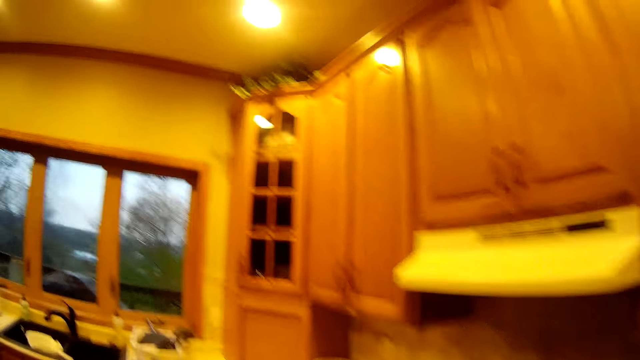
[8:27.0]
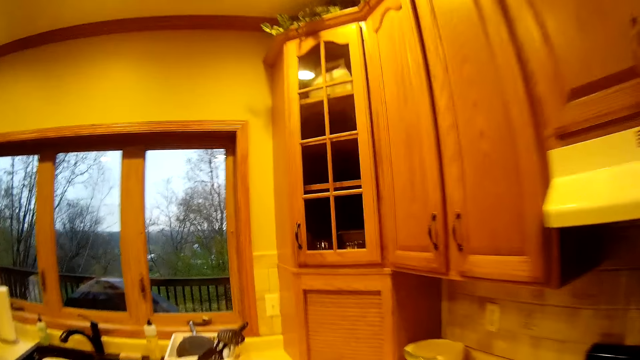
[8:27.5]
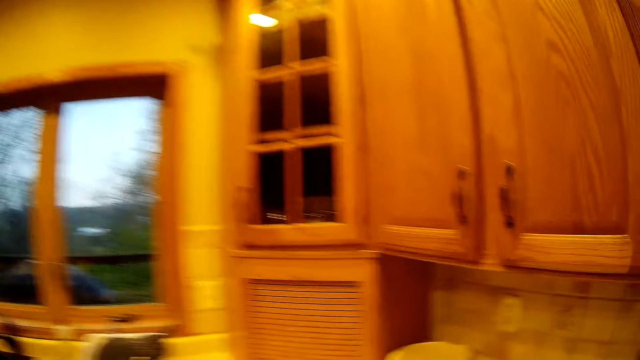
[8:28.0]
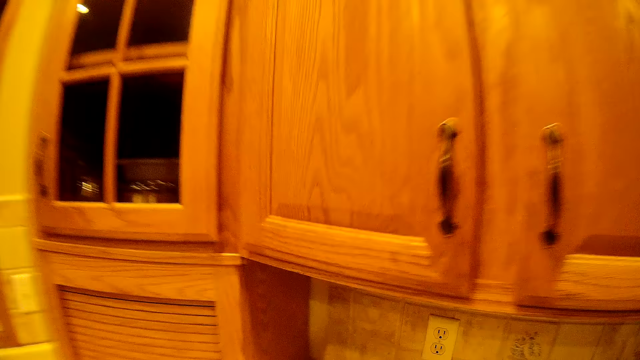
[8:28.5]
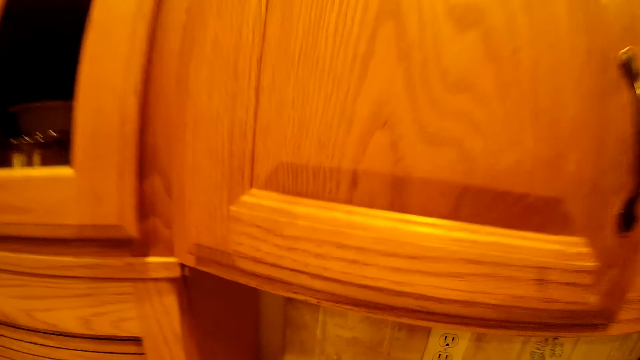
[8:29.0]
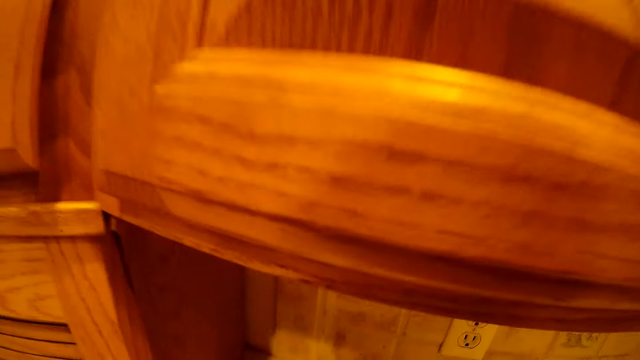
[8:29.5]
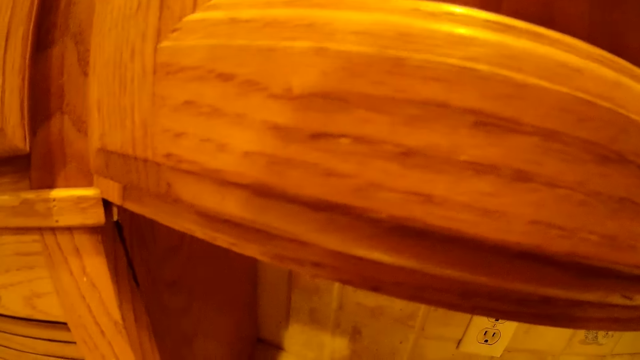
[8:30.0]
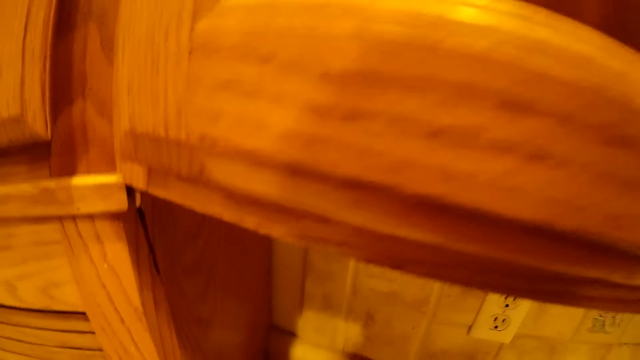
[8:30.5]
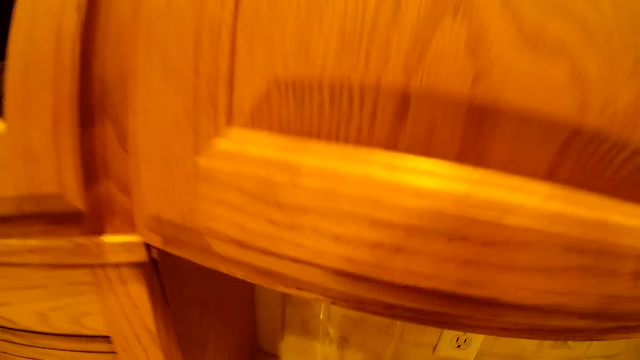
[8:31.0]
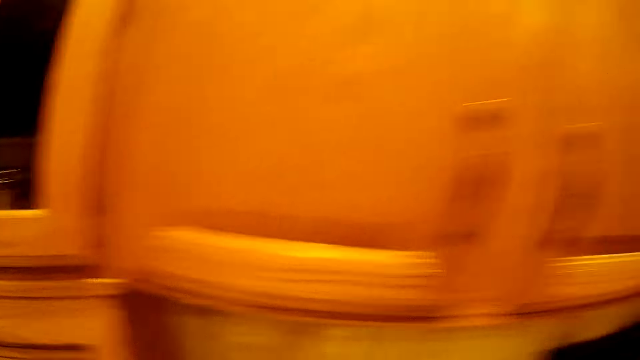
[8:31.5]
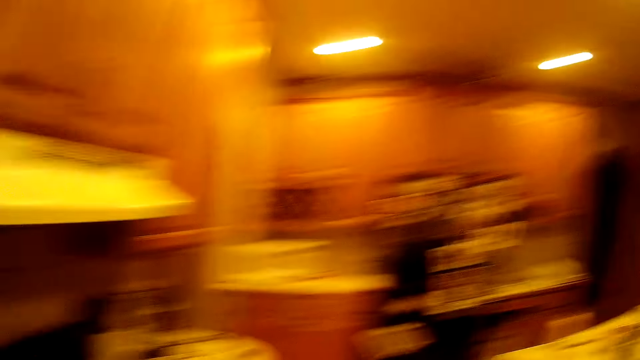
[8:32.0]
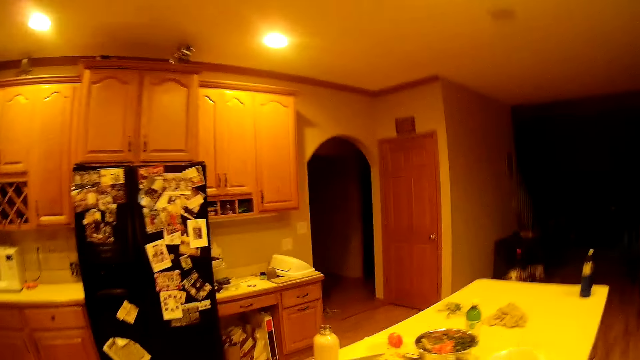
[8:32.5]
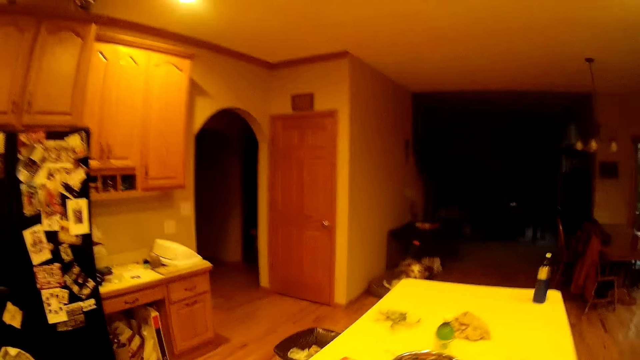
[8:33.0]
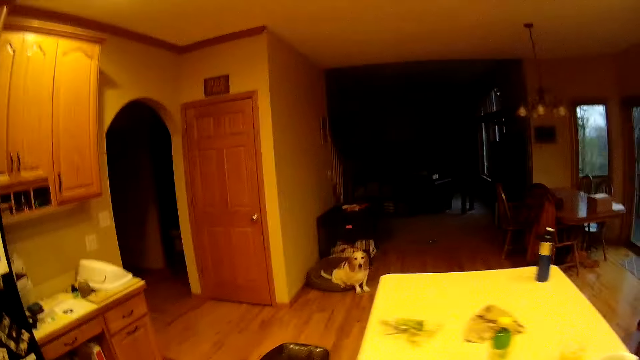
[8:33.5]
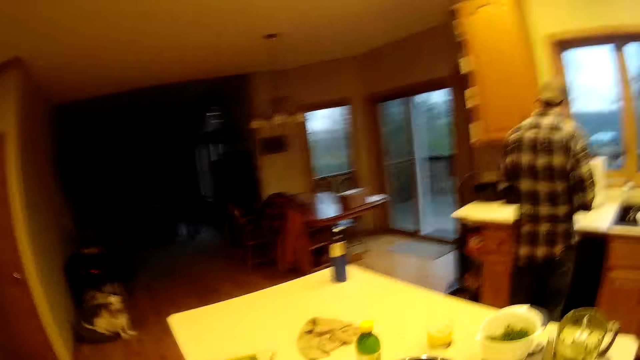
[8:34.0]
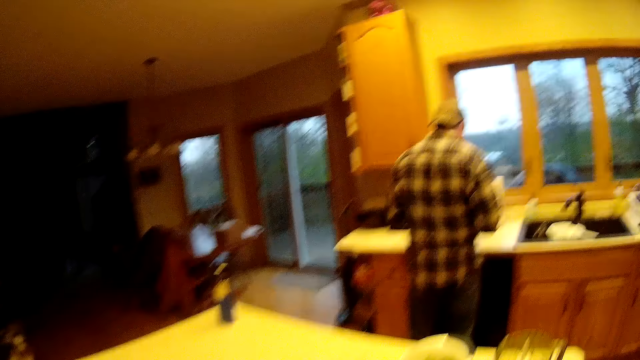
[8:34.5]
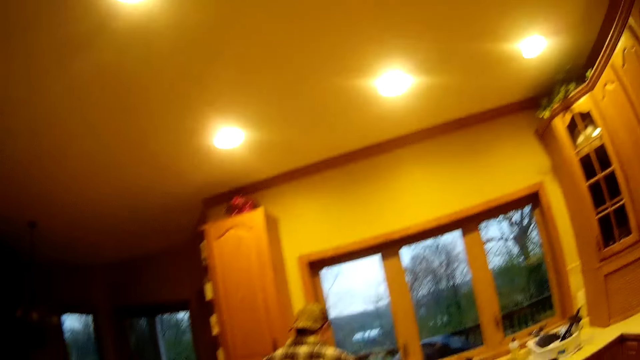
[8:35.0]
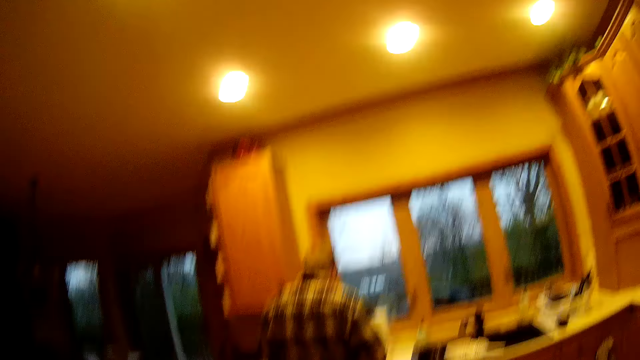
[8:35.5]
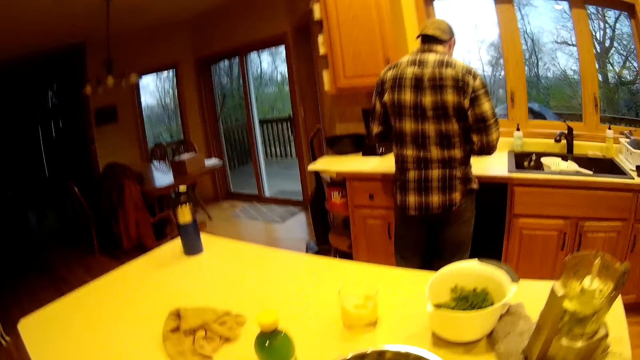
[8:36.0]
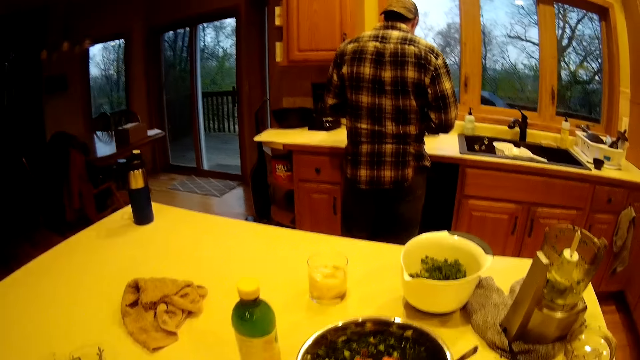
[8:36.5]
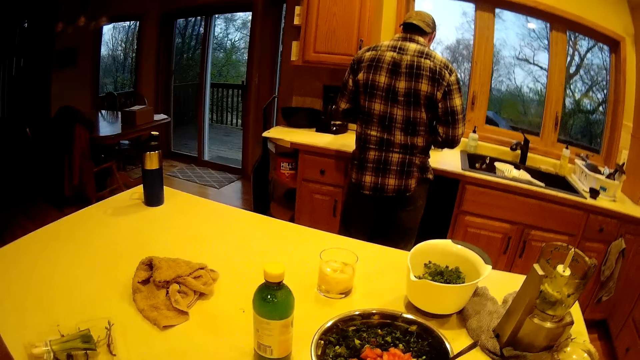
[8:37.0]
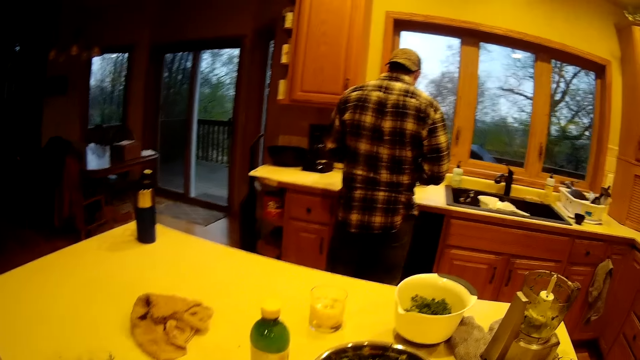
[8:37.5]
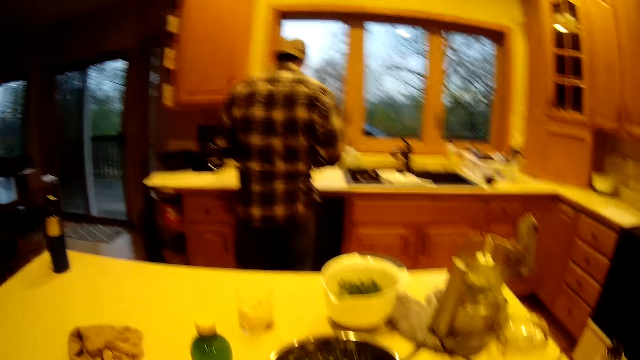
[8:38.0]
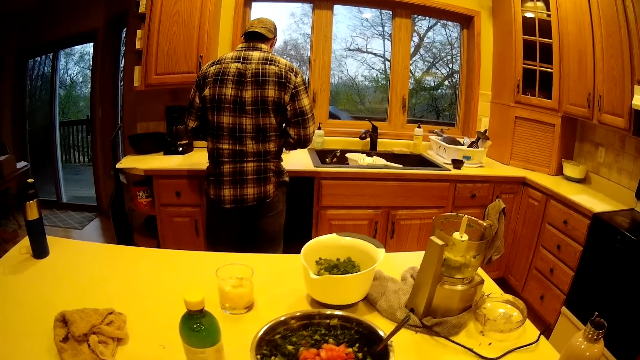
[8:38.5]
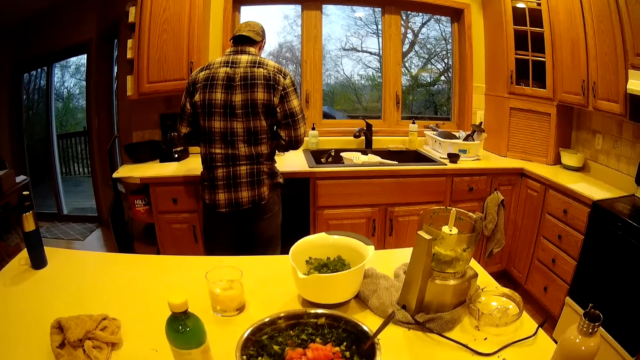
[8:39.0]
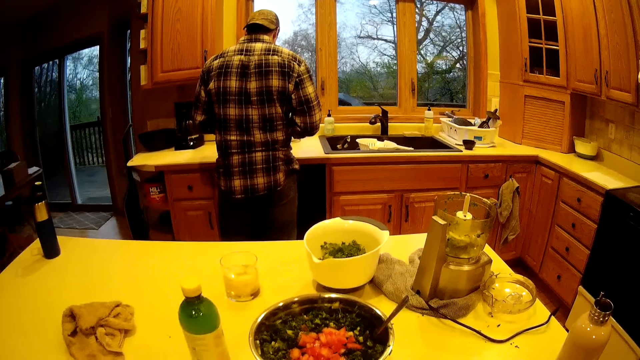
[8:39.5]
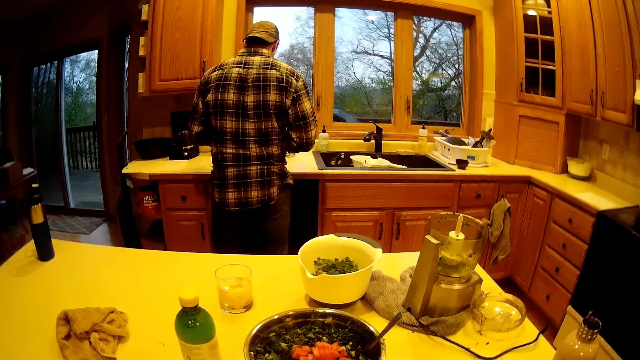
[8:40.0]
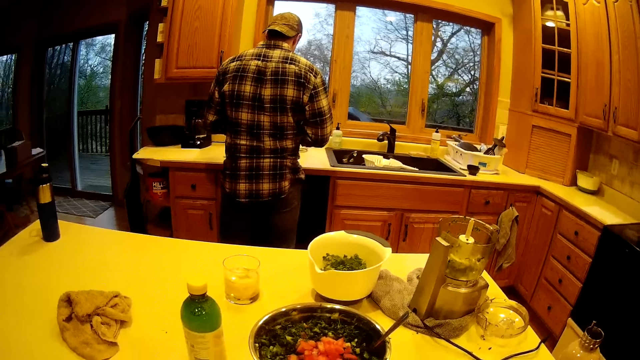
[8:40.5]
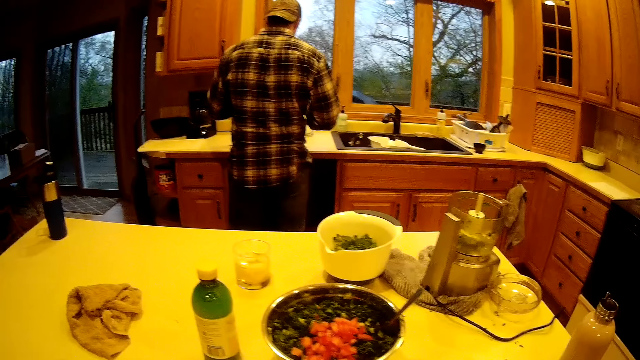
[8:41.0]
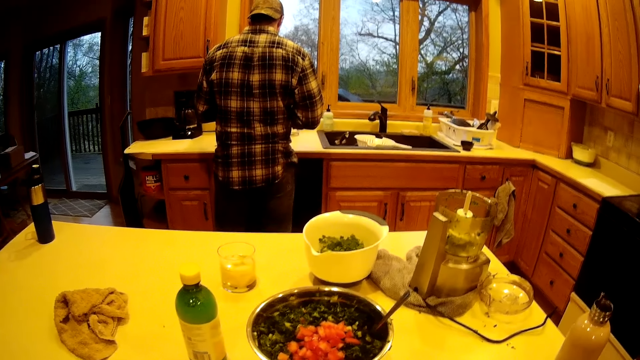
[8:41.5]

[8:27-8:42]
The camera wearer interacts with a man in the kitchen. They walk towards the counter. The man talks to the camera wearer. The camera wearer talks to the man.

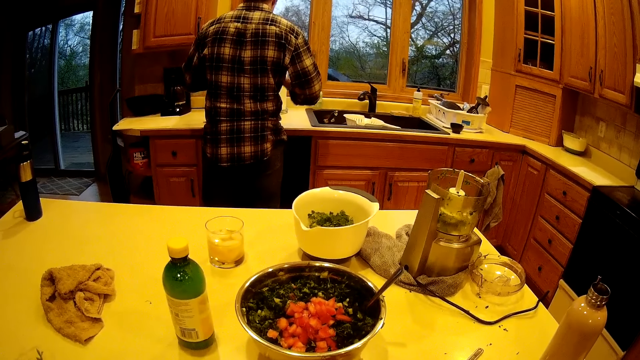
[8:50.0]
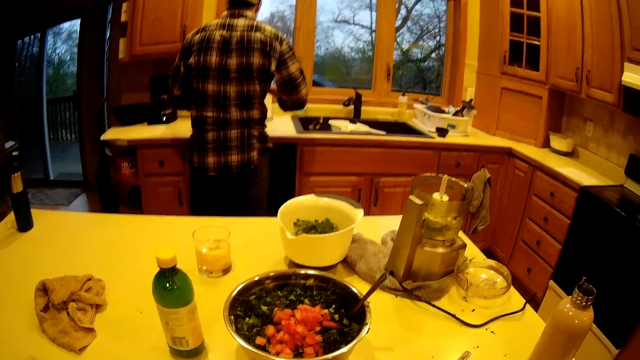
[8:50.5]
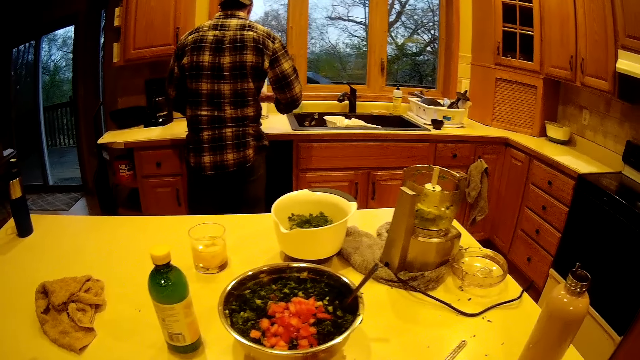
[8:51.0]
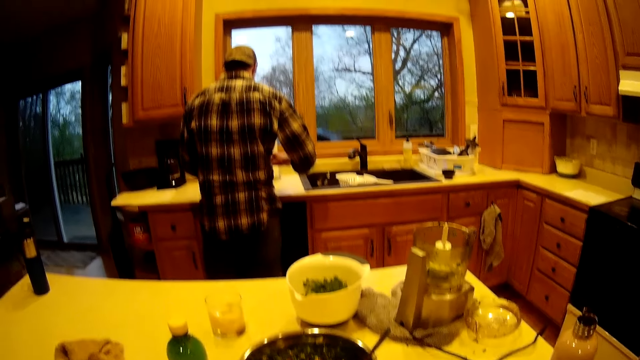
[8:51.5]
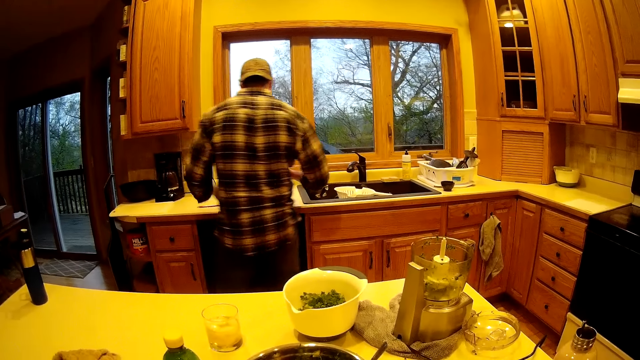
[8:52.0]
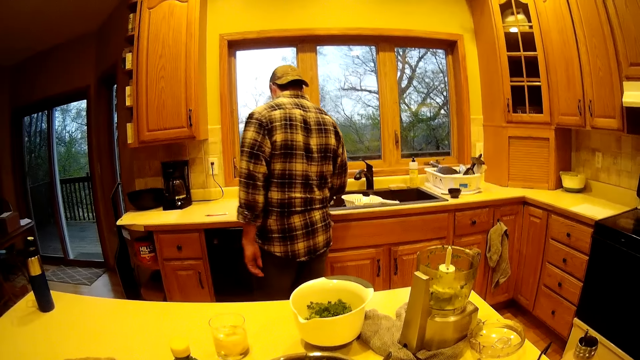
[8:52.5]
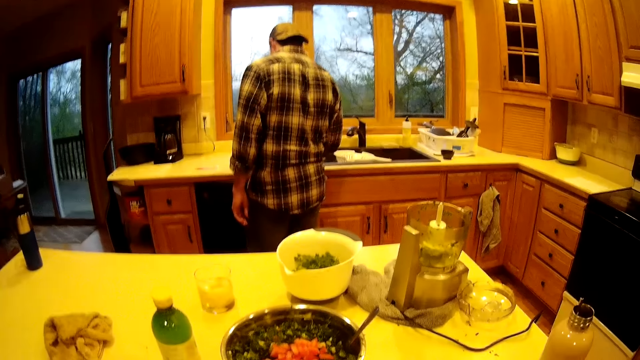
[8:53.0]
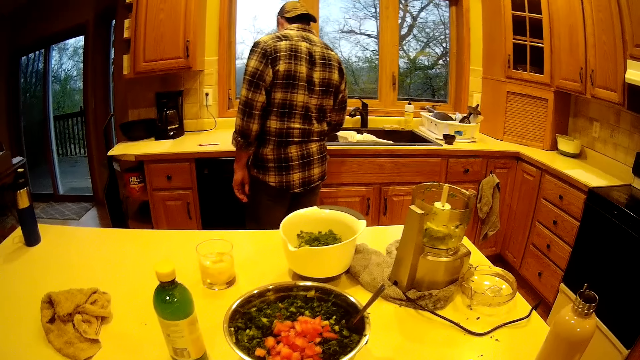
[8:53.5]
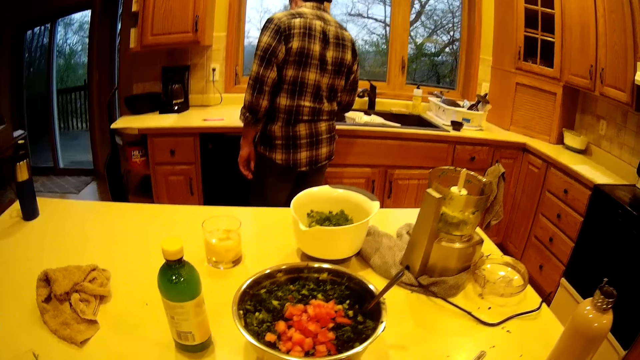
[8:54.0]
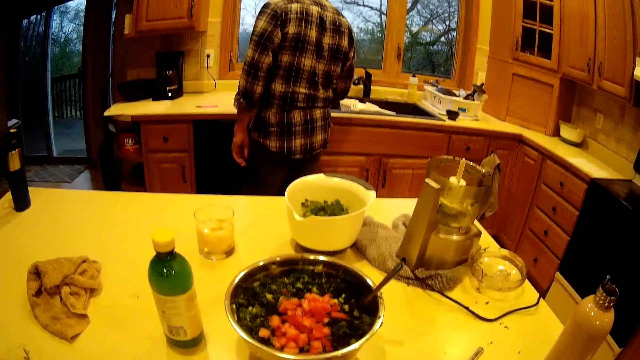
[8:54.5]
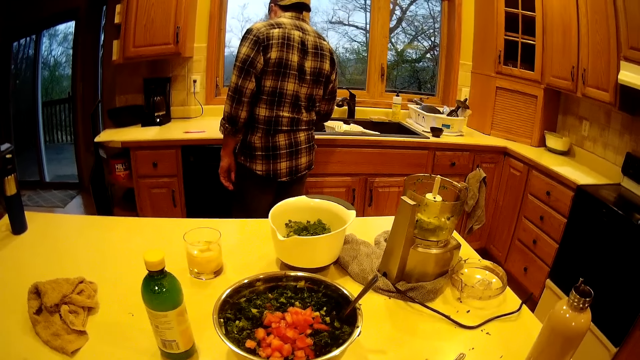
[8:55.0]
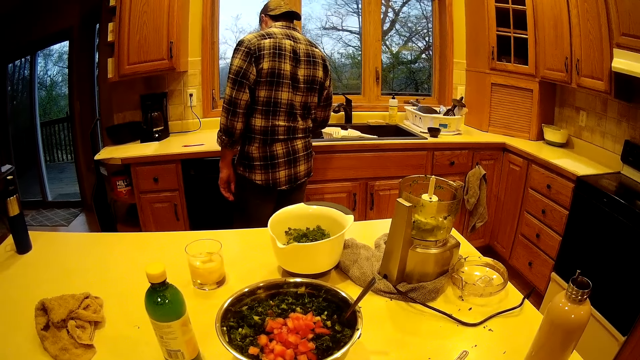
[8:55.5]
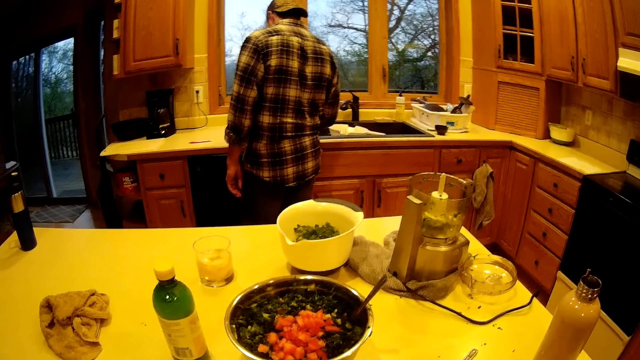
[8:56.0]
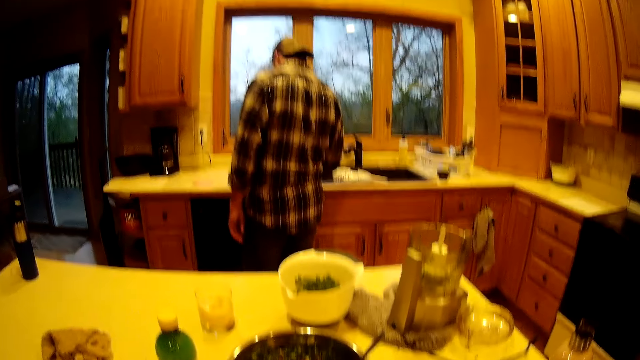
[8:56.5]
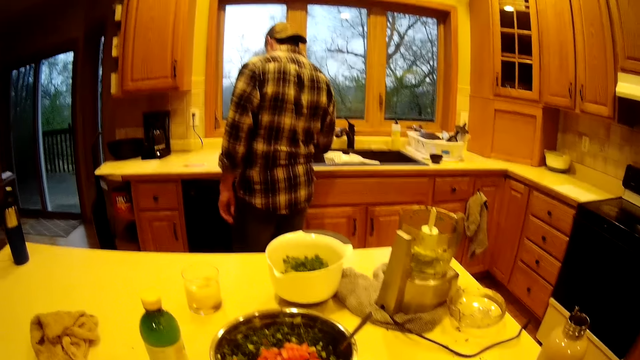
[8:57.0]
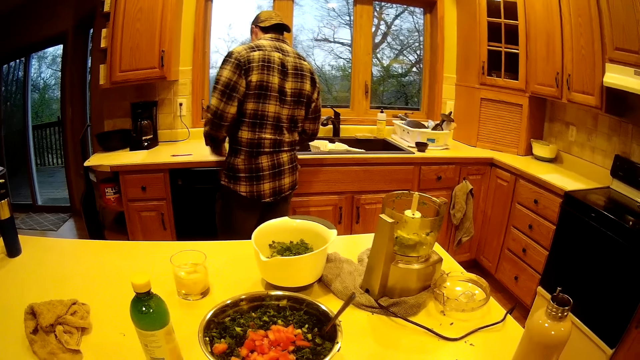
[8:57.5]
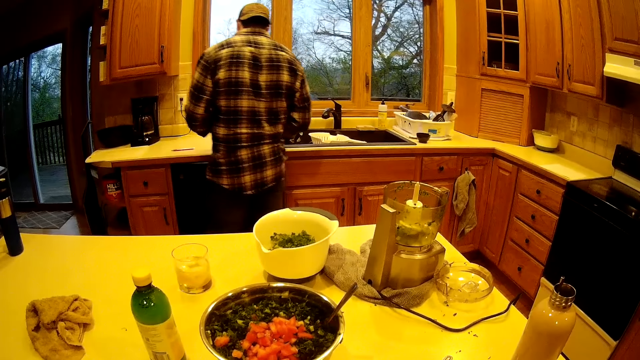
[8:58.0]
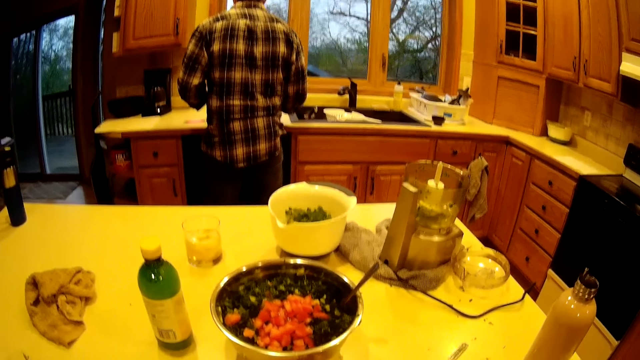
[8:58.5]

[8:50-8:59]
The camera wearer prepares the vegetable. A man drops his left hand to his side. The man raises his left hand from his side.
